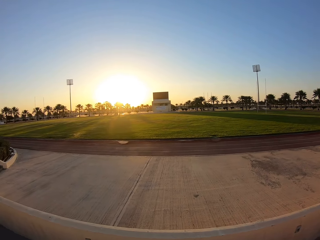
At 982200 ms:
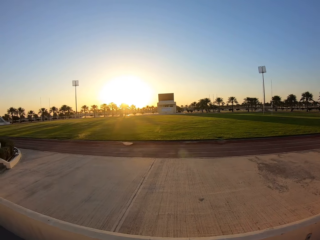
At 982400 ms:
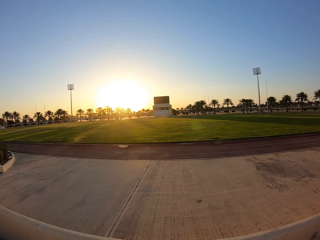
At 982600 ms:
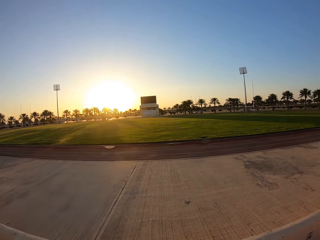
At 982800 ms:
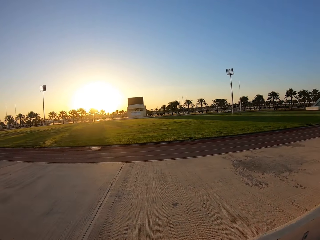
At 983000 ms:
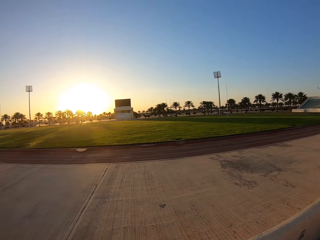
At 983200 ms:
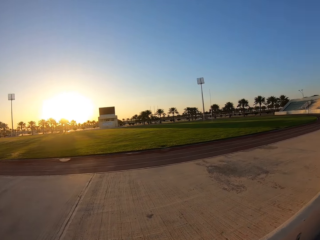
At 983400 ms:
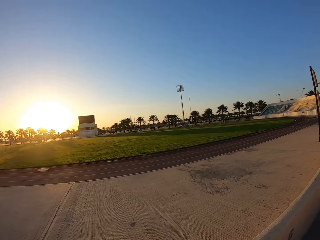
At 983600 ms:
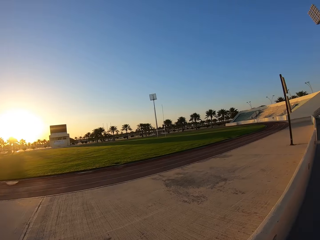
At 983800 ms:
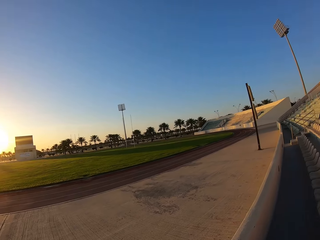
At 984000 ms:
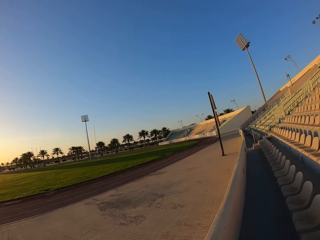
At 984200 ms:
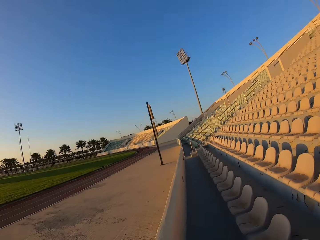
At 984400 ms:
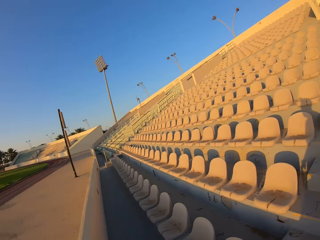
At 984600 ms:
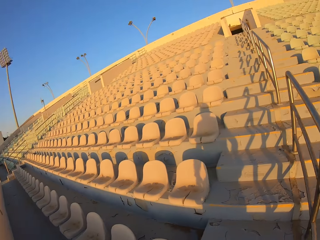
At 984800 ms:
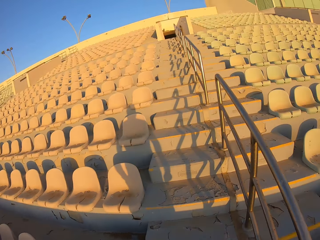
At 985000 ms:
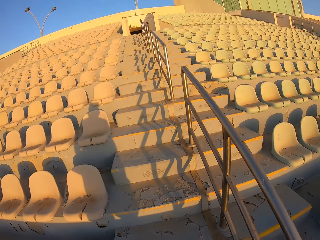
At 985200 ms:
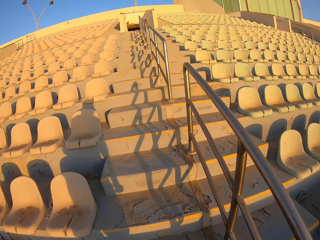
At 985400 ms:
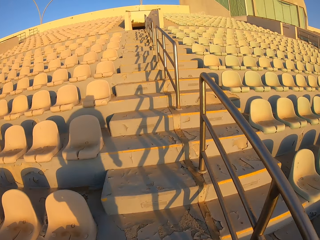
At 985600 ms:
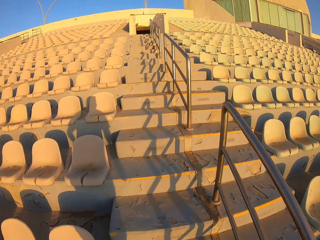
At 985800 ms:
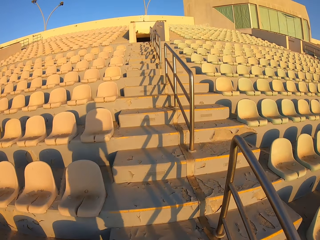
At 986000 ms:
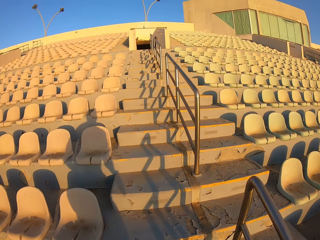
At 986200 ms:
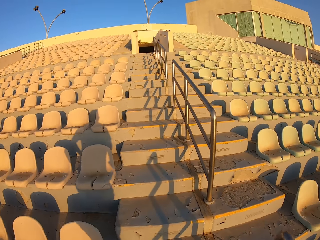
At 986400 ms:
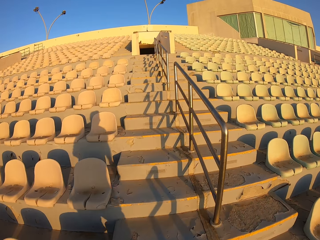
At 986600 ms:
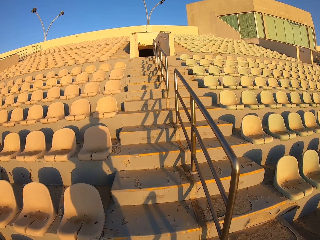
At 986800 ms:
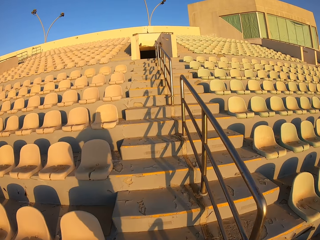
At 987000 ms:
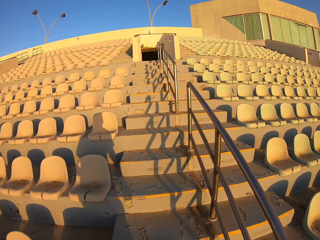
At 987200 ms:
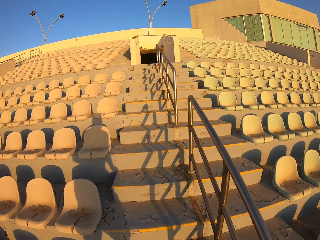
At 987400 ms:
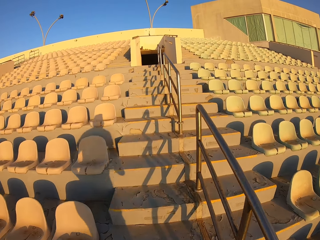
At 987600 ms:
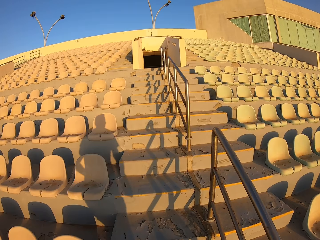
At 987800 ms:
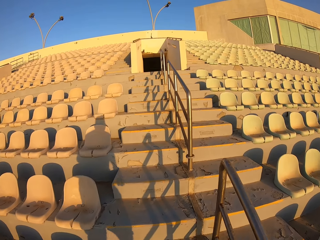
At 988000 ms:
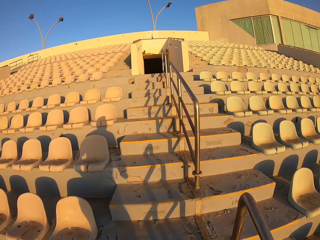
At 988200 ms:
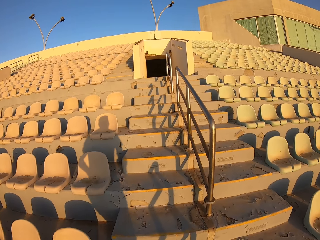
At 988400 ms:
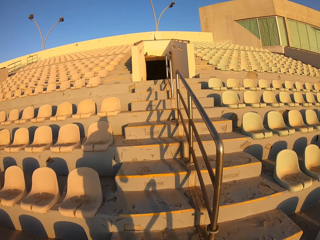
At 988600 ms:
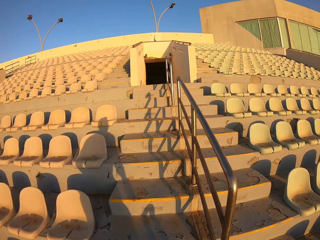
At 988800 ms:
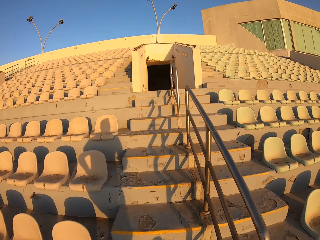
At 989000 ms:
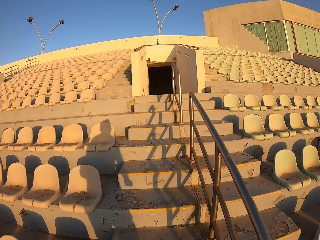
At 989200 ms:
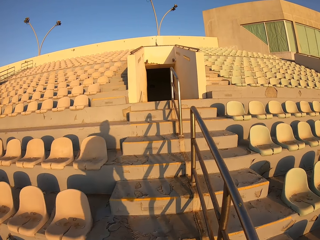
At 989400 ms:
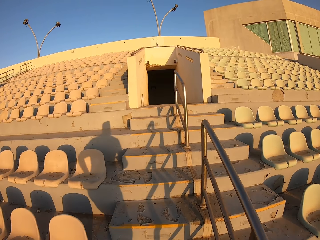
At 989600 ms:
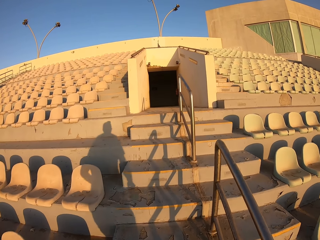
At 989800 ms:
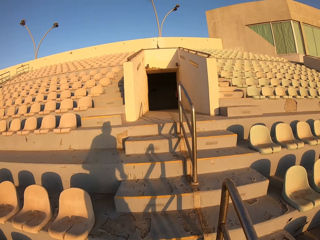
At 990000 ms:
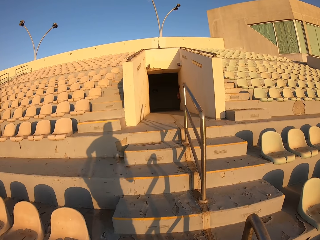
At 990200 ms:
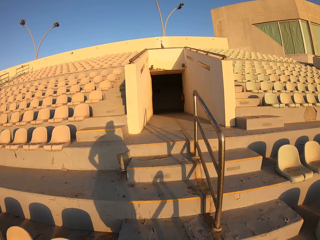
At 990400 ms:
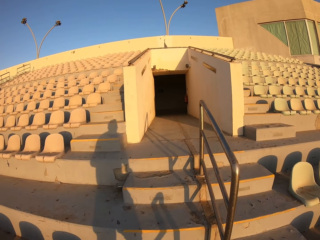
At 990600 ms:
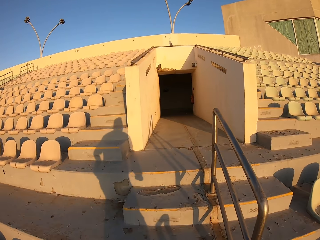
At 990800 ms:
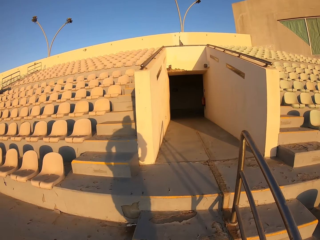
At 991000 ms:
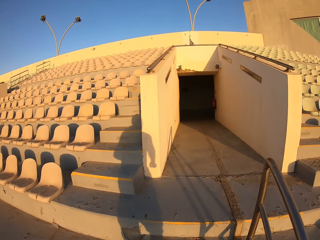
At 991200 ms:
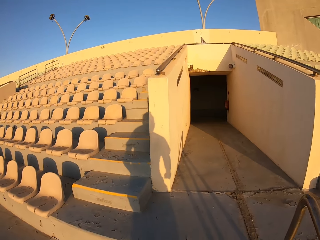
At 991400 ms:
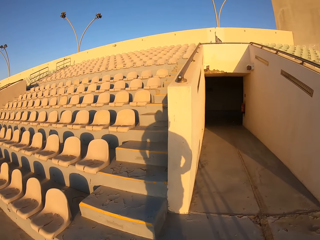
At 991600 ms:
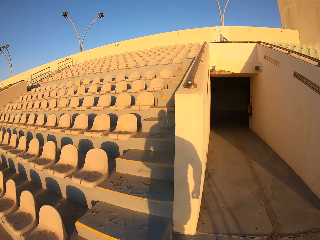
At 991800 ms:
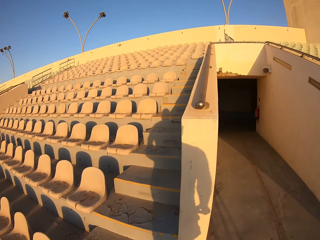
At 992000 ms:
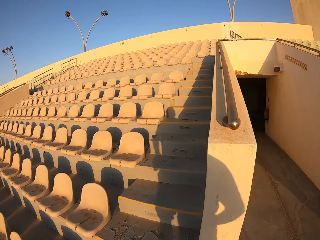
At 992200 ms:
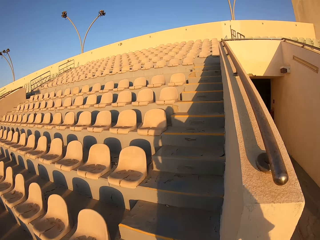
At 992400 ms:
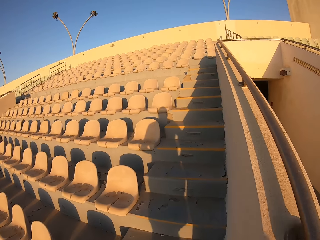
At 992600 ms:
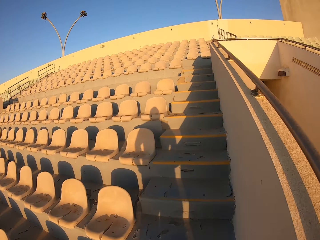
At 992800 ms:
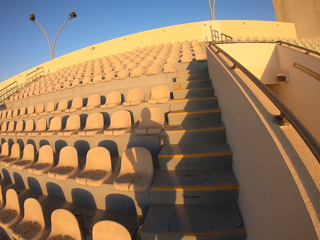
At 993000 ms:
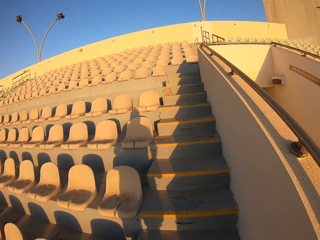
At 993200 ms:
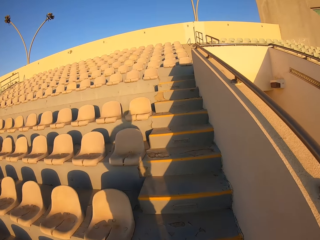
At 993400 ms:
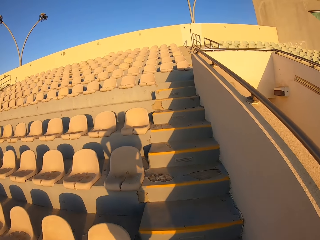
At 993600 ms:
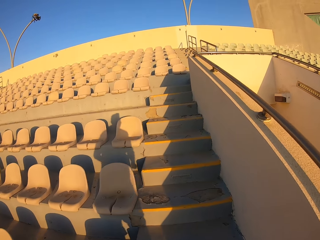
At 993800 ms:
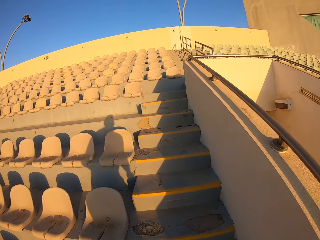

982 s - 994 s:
The camera wearer looks around the stadium. They walk around the stadium. They jog up the stairs.

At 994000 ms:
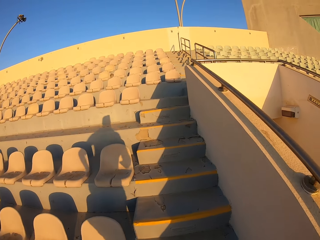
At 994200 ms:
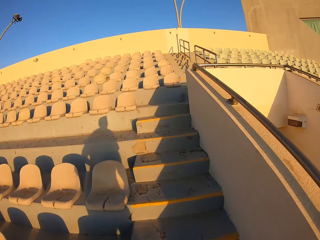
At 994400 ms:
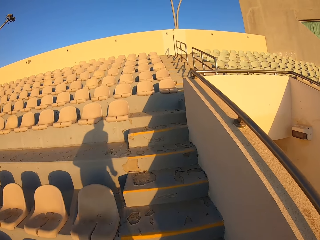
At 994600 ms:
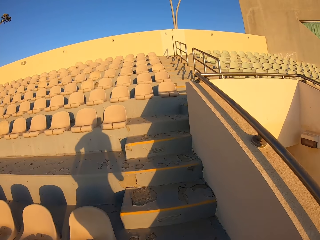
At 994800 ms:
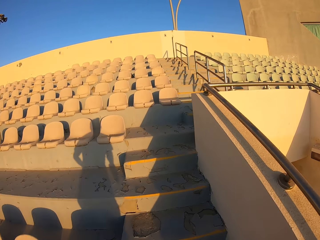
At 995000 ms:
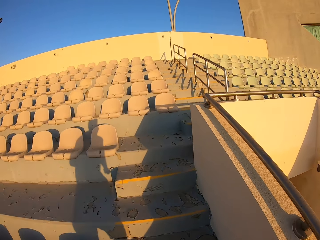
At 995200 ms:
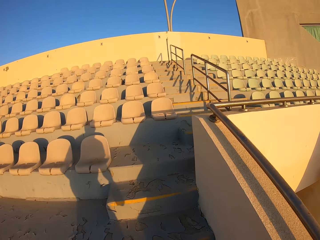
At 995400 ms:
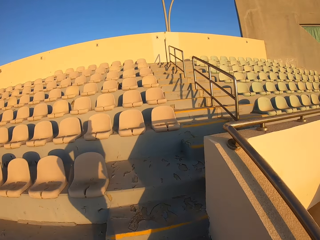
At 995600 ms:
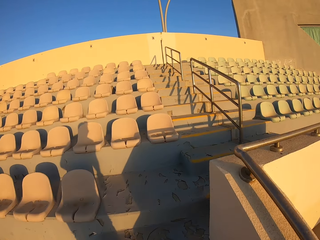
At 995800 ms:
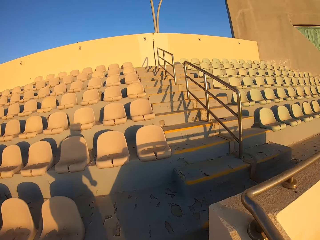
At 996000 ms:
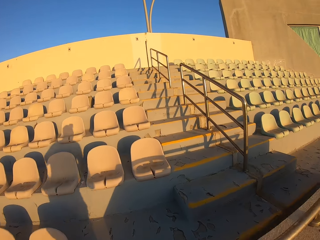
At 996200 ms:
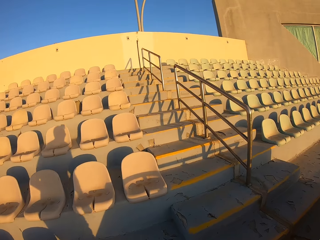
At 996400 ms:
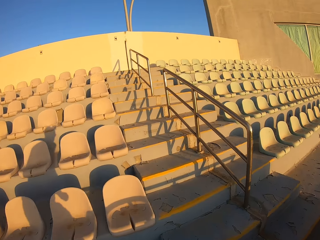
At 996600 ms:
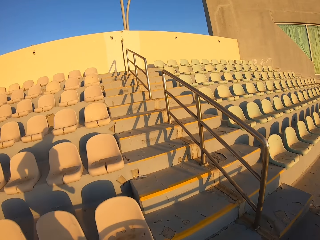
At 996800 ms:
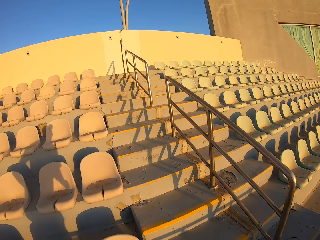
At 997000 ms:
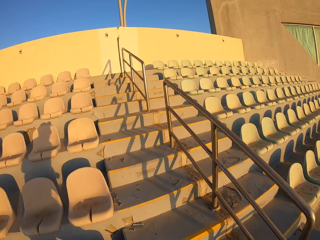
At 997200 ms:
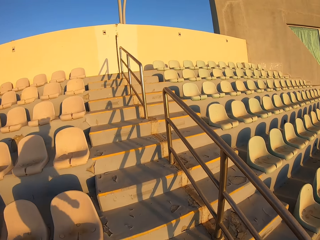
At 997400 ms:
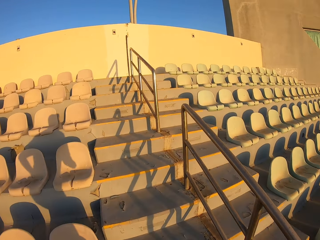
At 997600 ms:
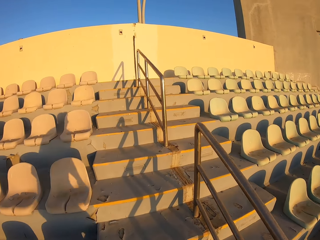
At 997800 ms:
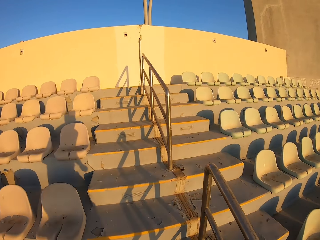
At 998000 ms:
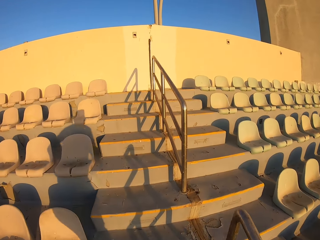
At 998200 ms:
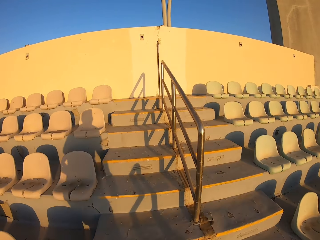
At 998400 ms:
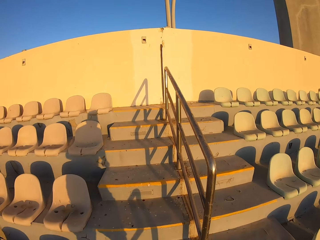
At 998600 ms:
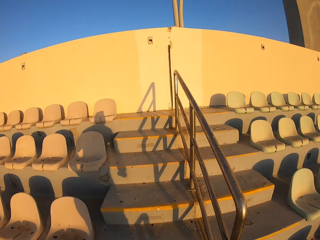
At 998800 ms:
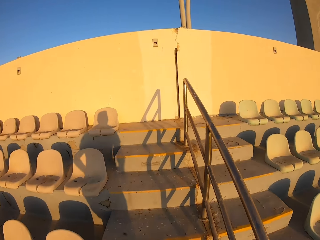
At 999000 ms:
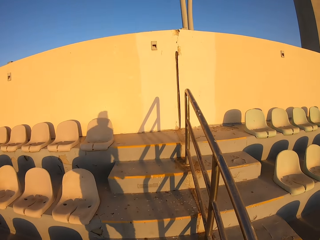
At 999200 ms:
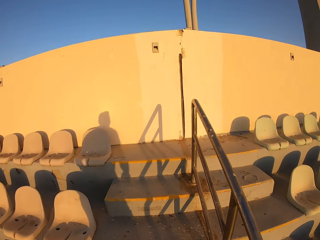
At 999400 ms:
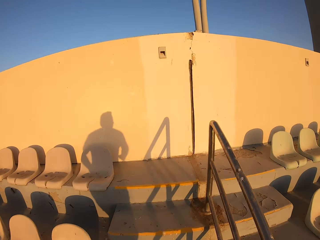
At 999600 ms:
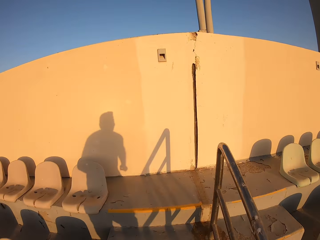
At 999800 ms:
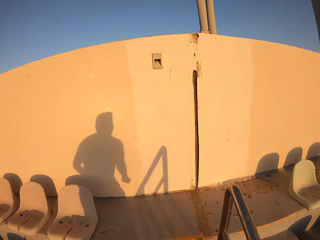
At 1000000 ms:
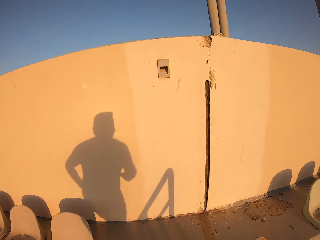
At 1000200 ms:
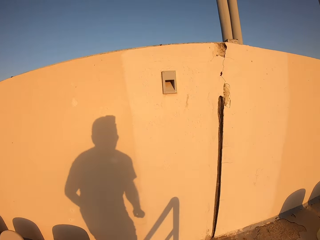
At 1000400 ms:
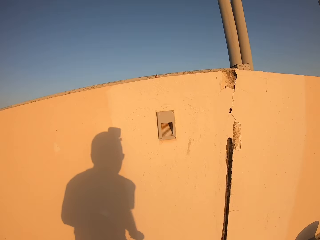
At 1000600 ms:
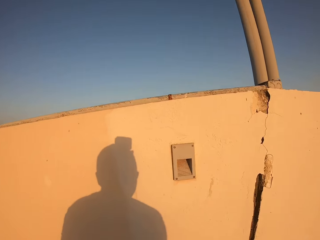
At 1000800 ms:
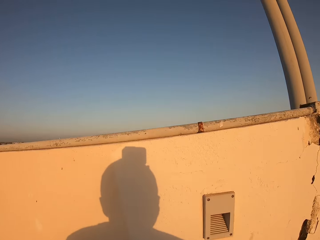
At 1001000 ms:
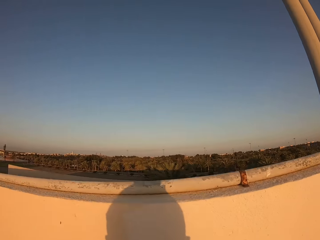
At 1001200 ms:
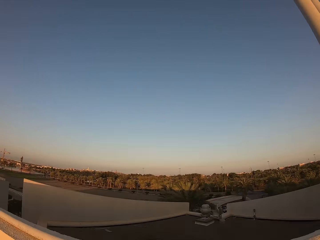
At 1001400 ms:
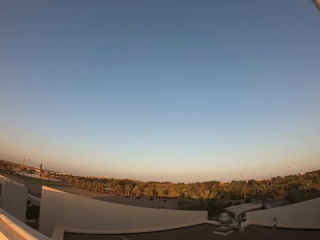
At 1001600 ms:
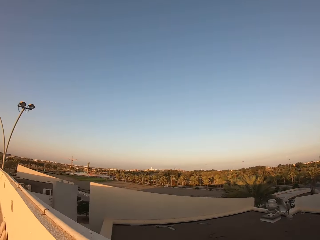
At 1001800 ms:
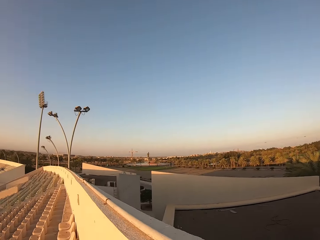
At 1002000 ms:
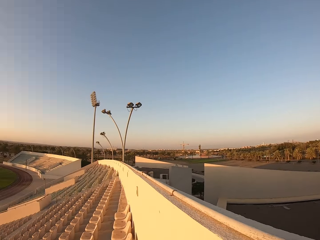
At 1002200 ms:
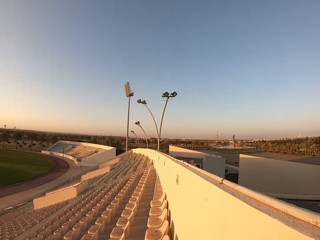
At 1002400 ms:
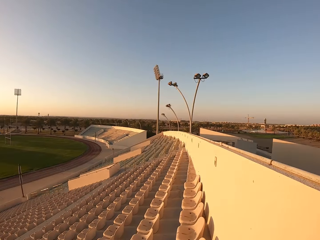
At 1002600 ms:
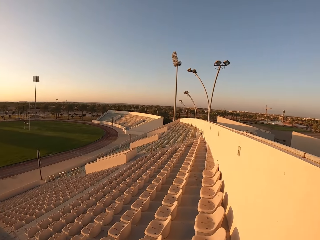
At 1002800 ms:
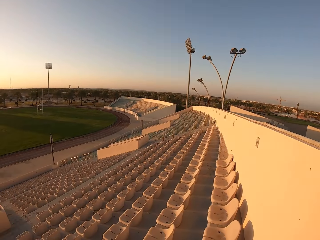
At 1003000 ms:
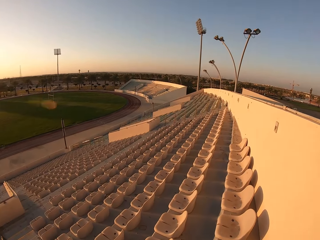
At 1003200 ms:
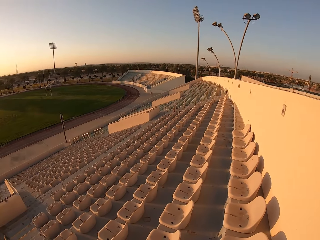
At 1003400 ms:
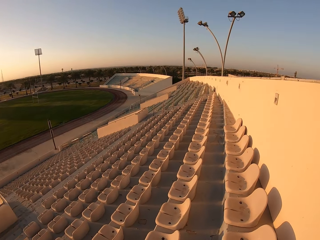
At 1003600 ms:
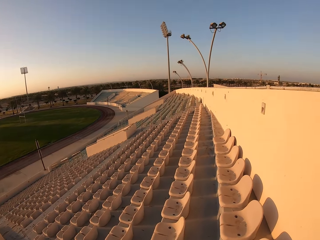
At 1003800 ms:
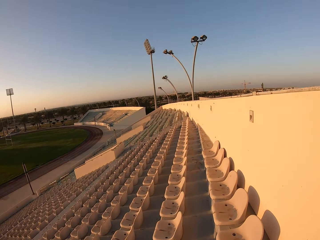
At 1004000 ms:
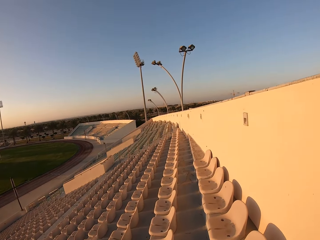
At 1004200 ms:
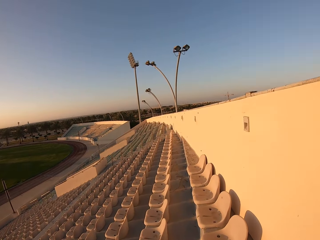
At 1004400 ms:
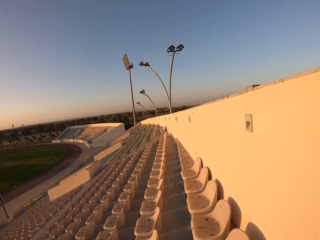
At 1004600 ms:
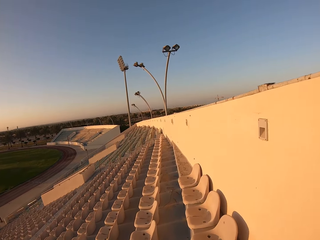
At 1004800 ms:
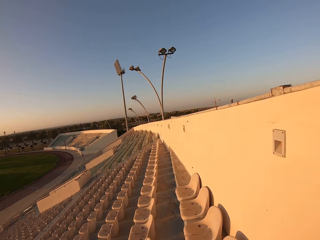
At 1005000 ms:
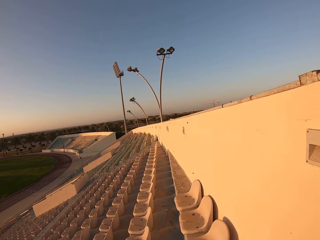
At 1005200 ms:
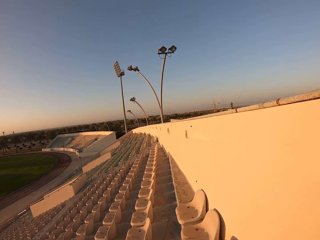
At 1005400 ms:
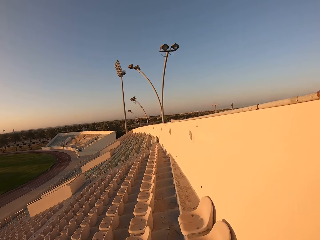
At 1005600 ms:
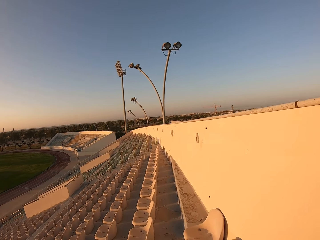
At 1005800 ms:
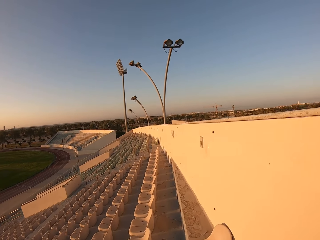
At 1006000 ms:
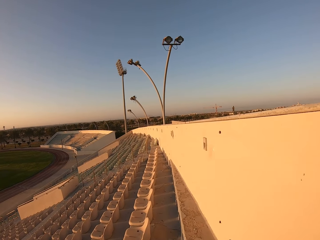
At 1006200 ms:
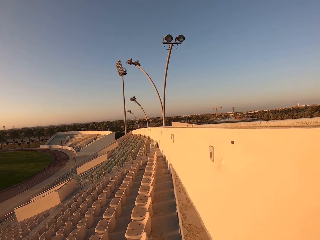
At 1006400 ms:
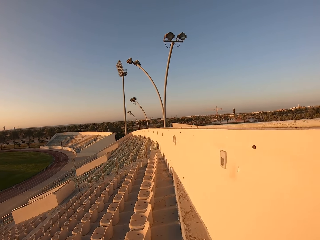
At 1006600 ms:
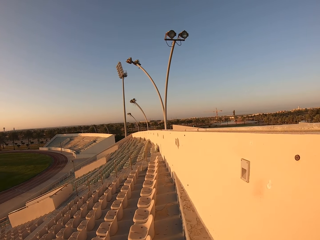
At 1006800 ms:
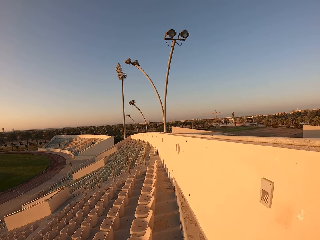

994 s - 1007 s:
The camera wearer looks around the stadium. They walk around the stadium.
